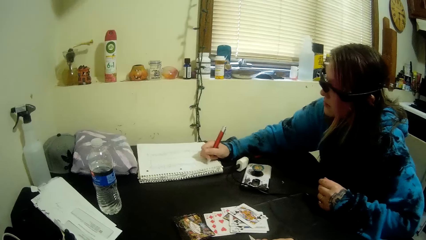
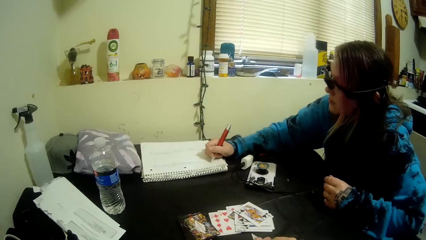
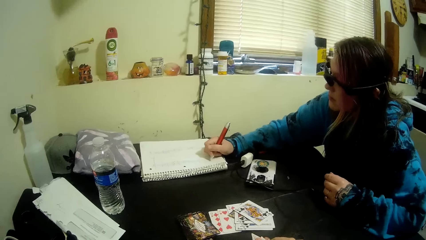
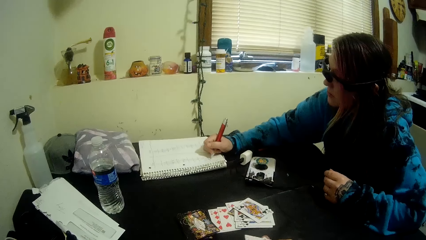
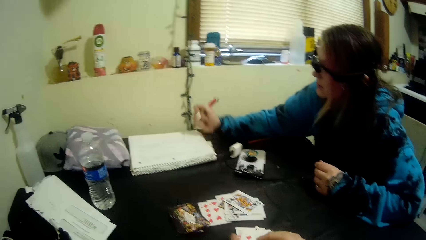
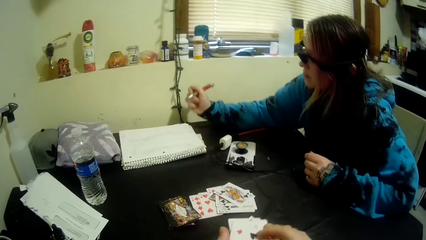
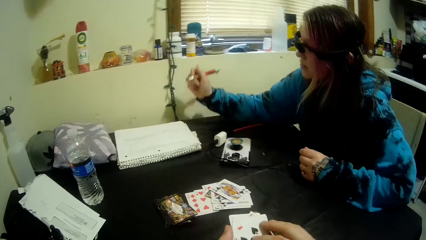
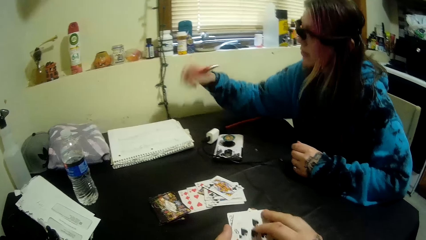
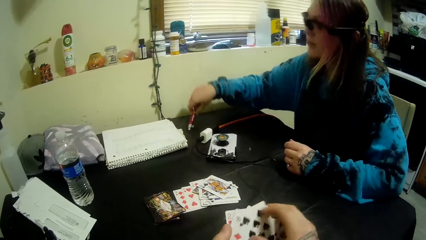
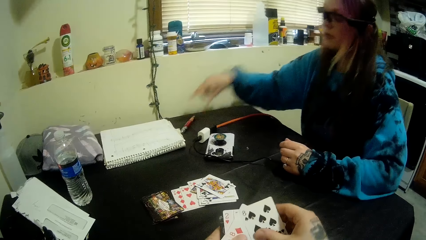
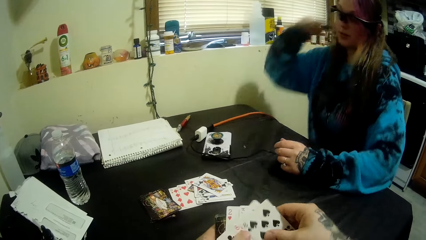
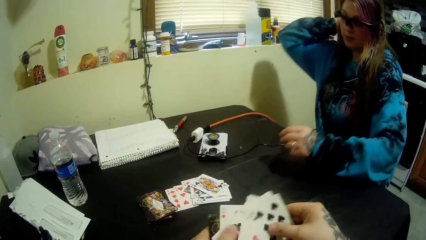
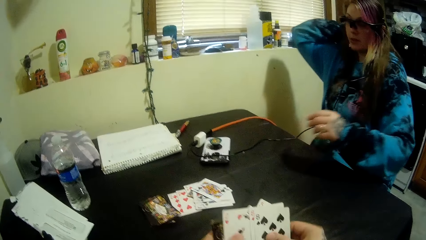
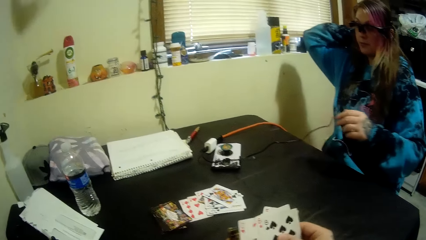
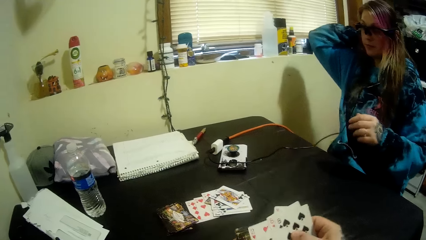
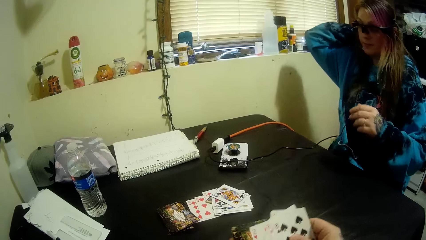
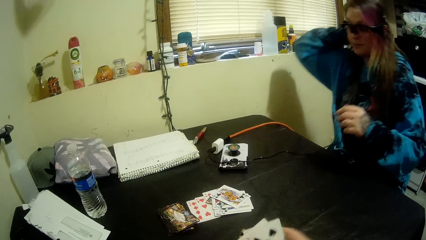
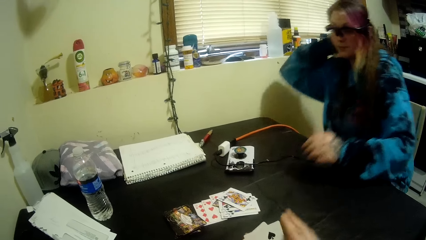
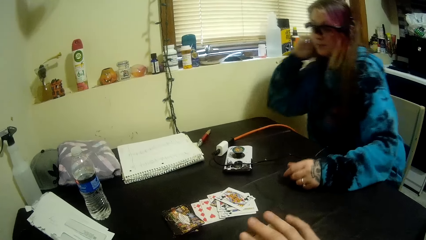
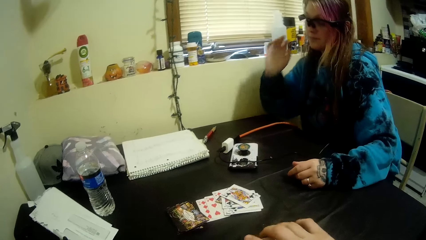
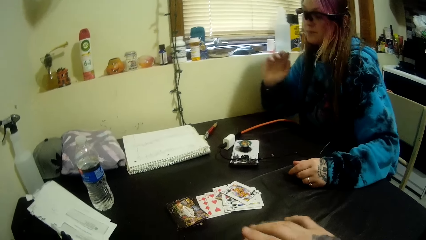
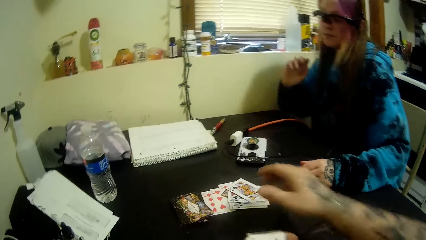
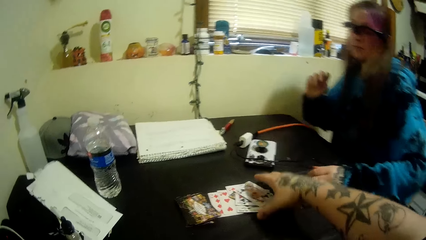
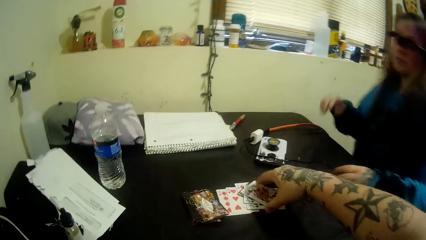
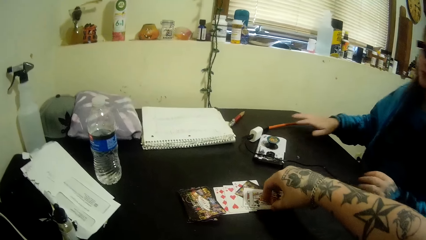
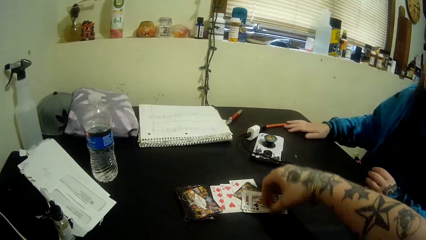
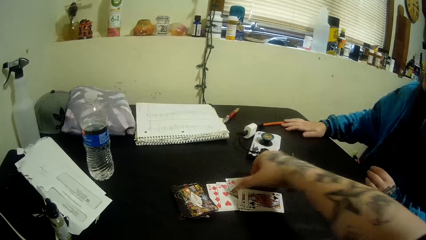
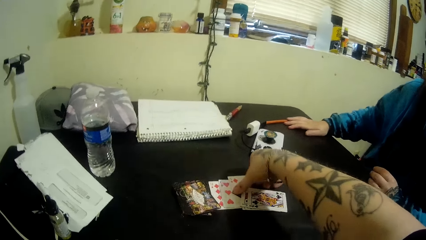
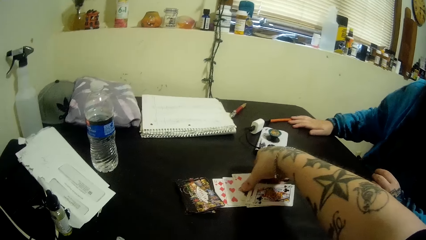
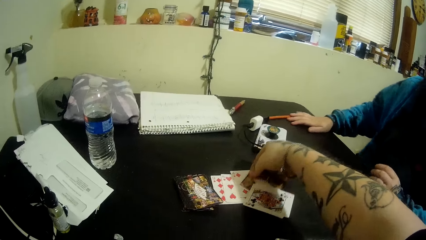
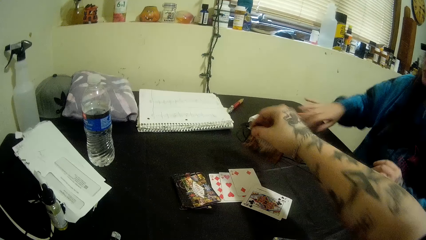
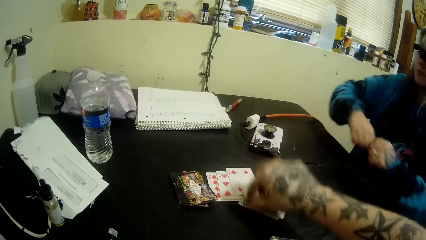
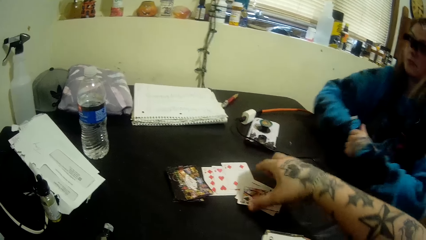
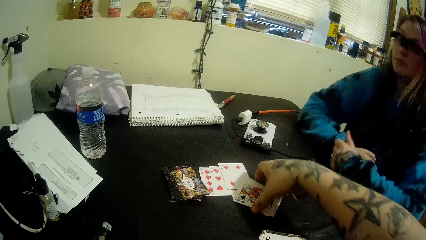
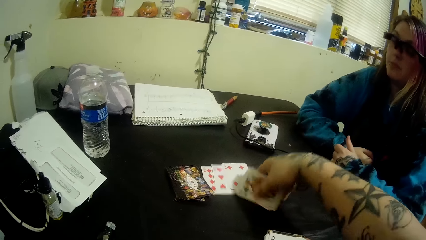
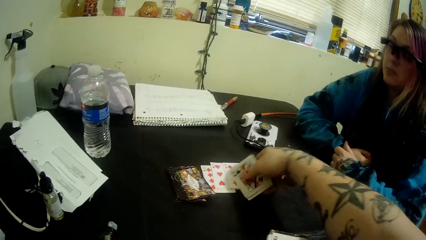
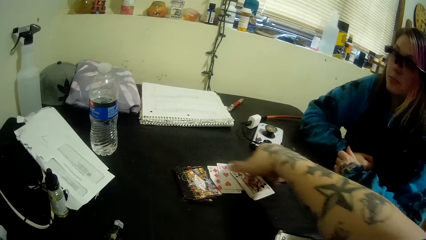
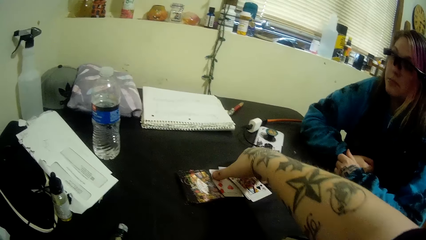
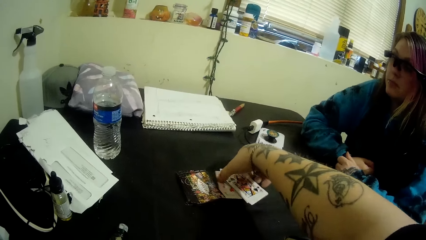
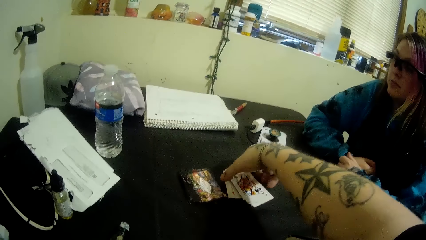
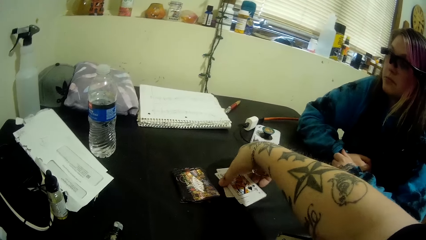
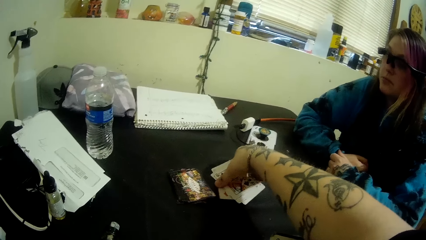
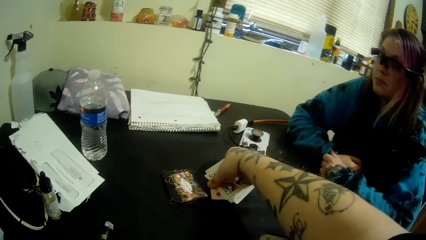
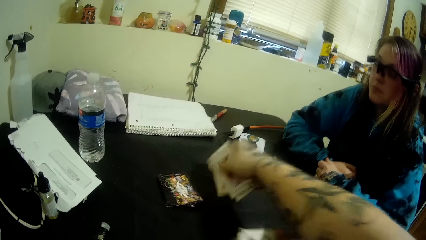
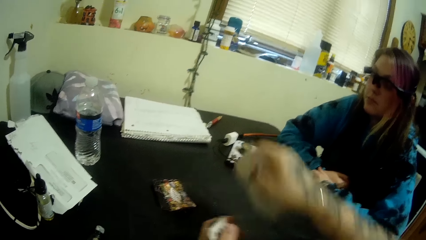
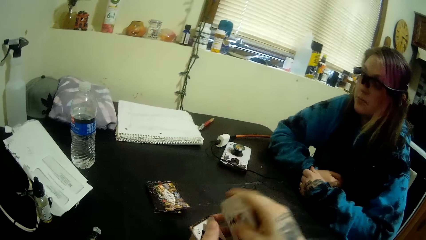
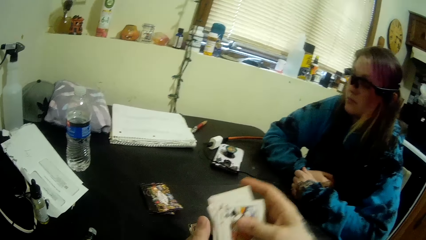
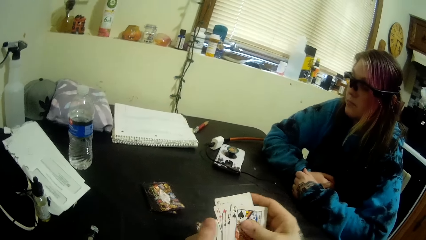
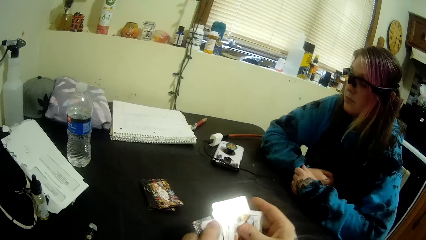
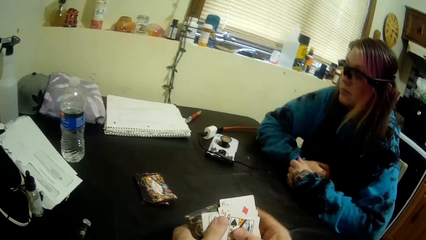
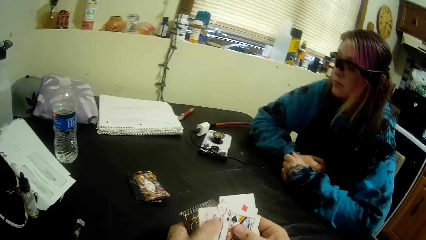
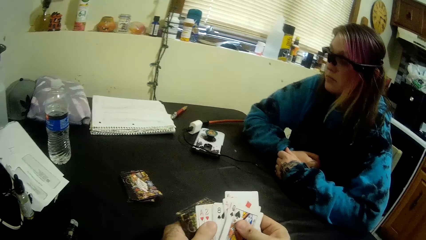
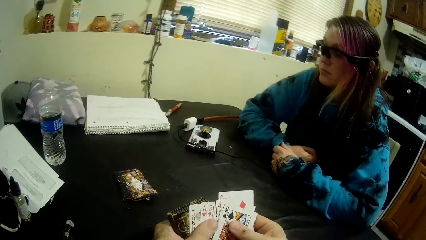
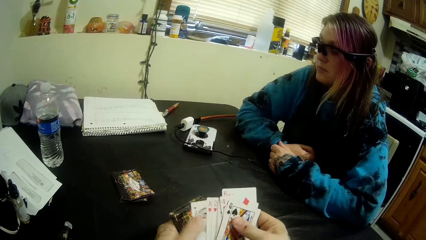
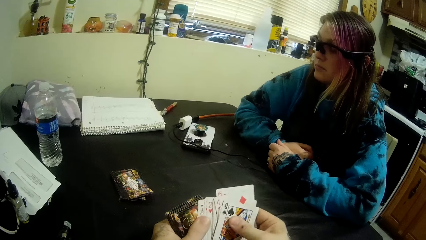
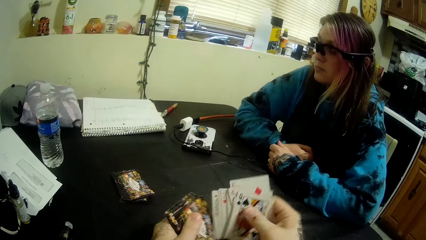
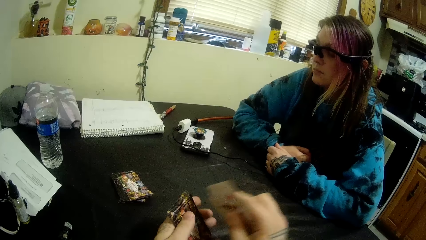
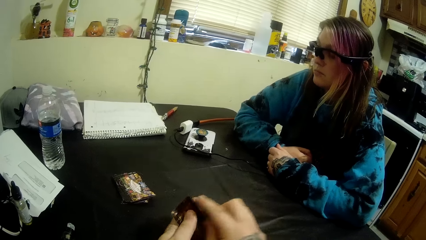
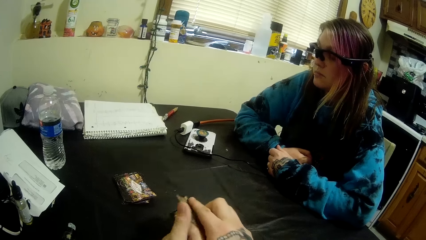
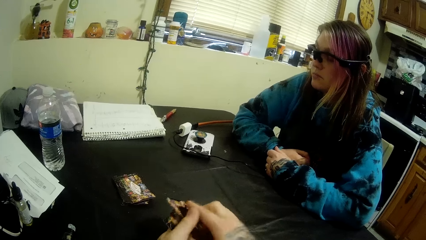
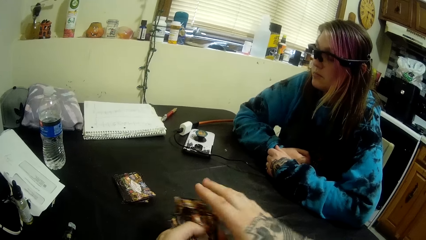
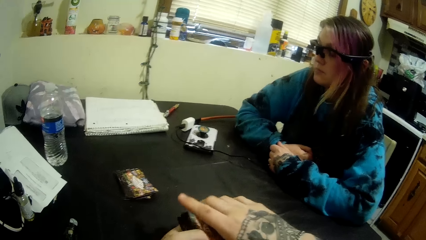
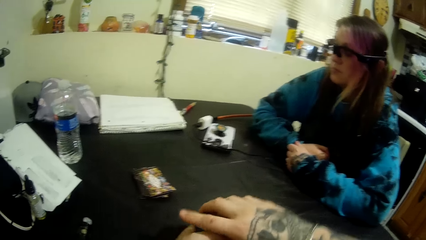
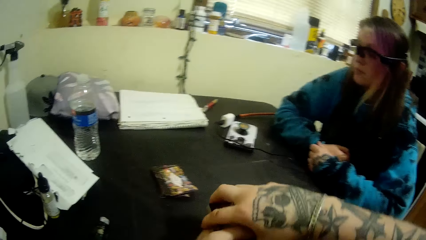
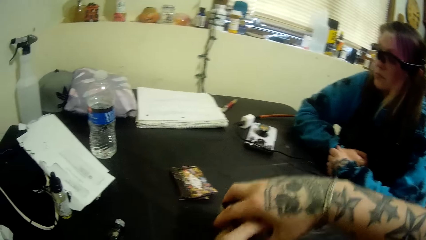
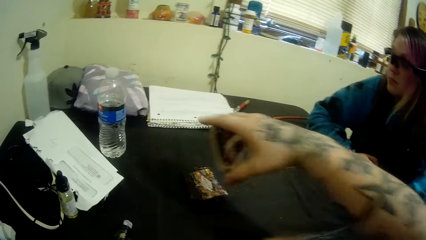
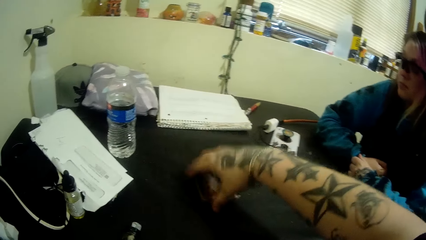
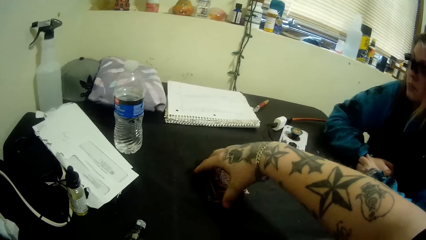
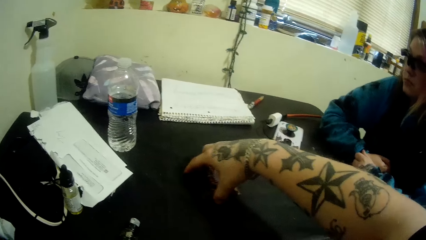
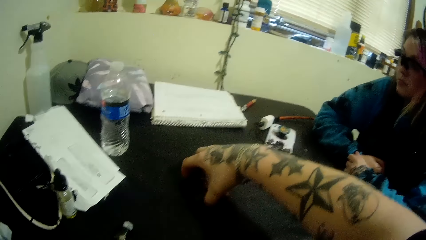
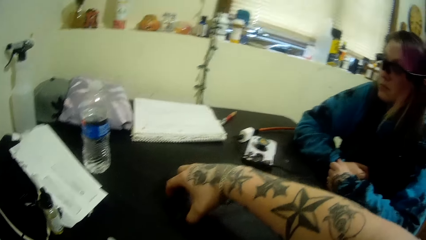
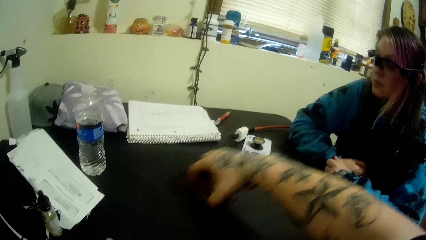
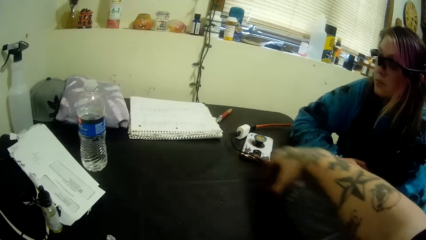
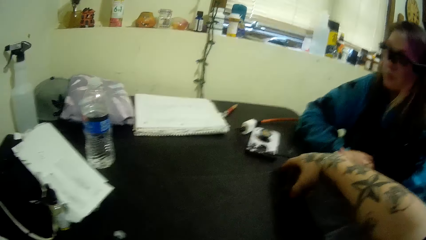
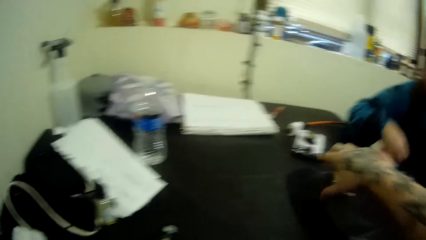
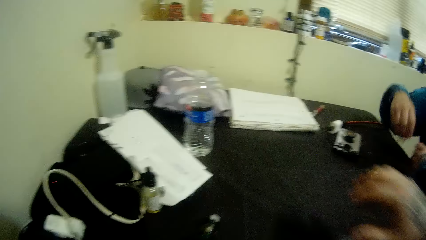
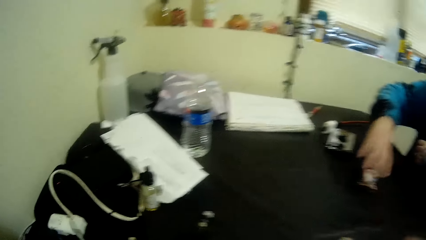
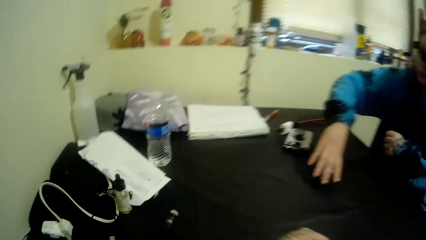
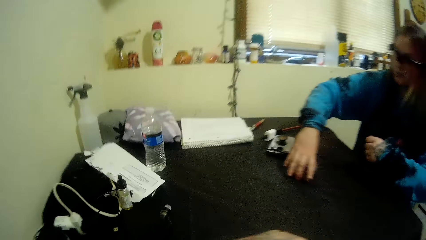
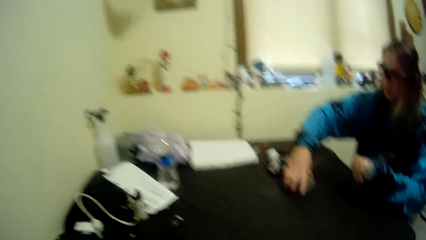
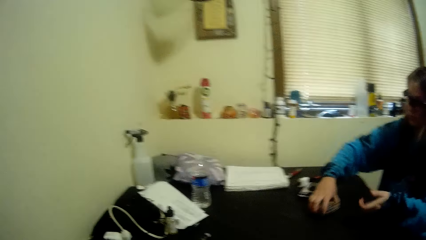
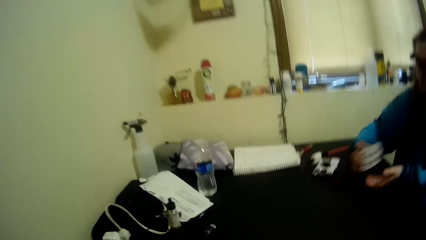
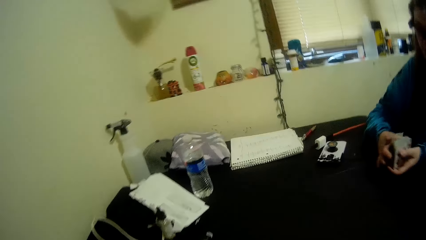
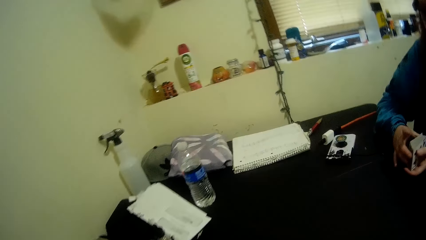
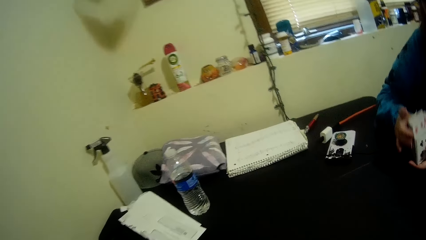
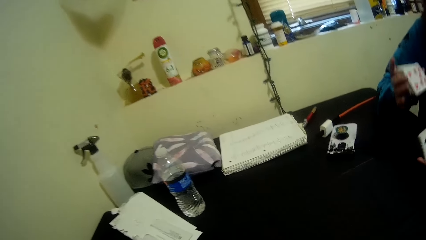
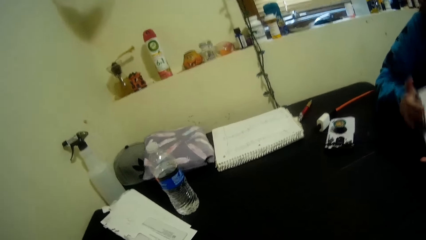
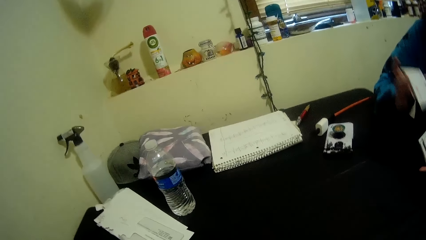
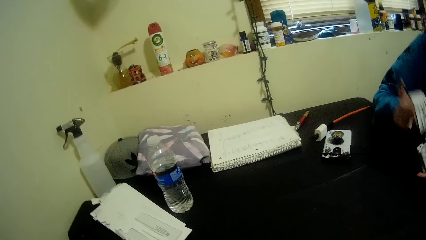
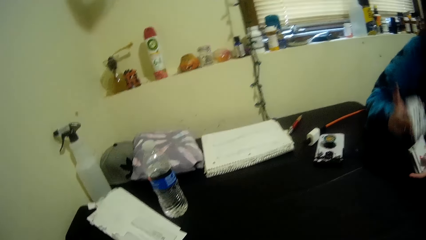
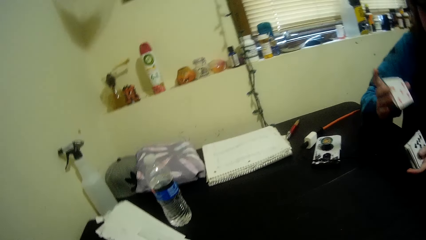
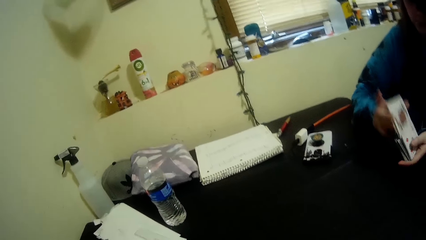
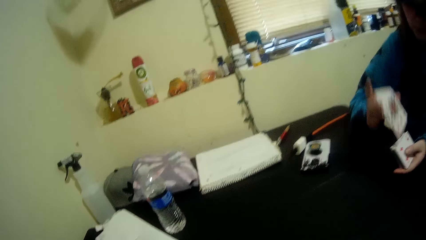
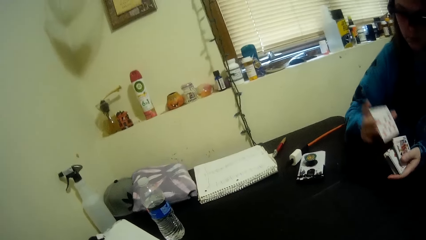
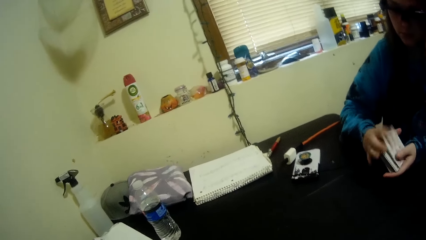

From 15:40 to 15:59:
A woman drops the pen on the table with her right hand. The camera wearer picks up cards. He arranges the cards with his hands. He puts the cards on the table in front of the woman with his right hand. The woman shuffles the cards with her hands and picks a card.
